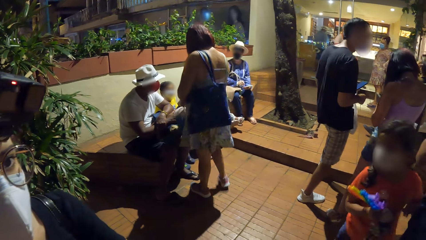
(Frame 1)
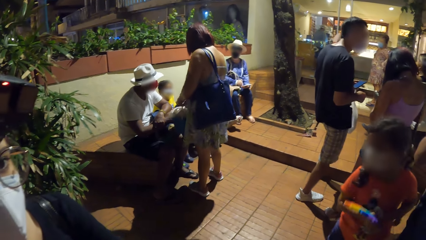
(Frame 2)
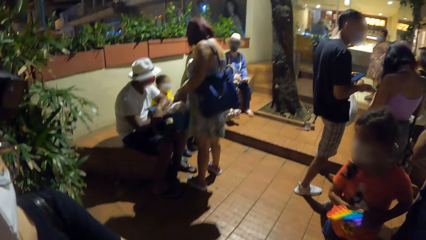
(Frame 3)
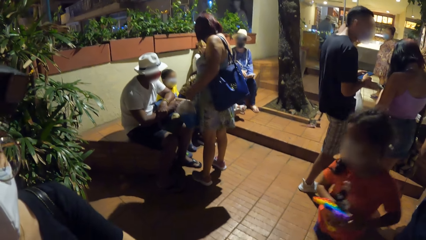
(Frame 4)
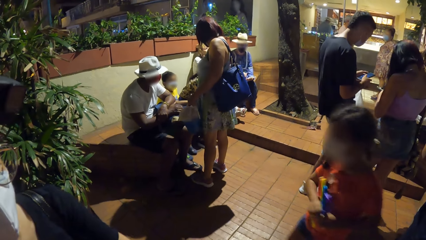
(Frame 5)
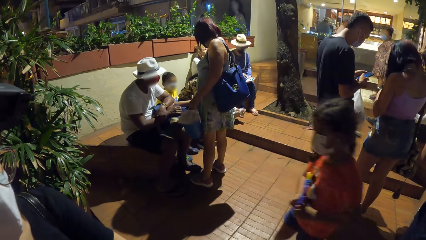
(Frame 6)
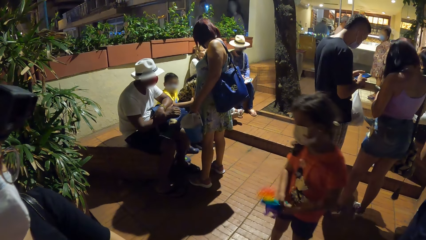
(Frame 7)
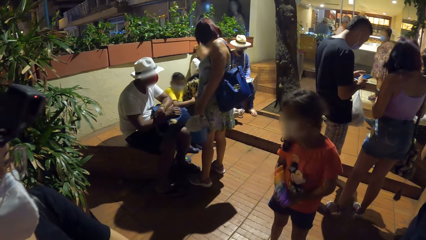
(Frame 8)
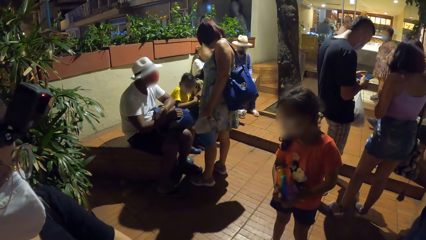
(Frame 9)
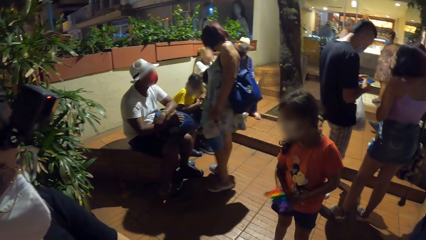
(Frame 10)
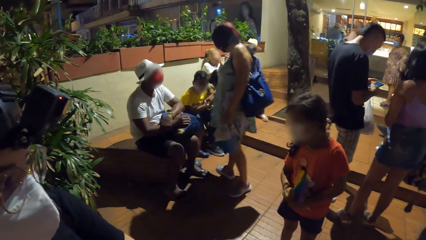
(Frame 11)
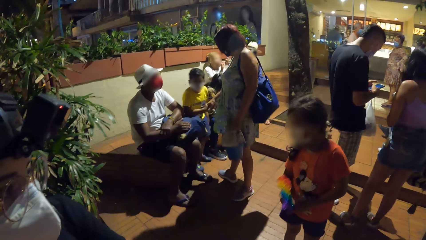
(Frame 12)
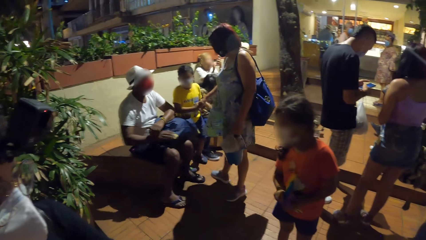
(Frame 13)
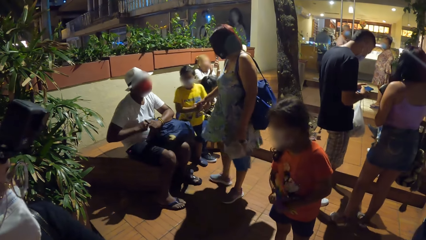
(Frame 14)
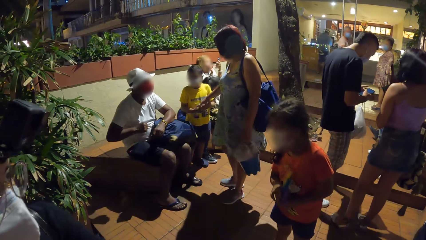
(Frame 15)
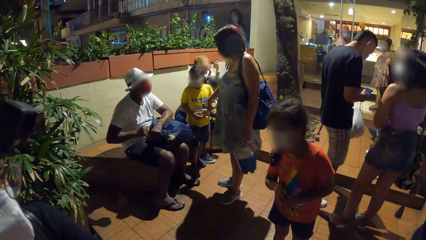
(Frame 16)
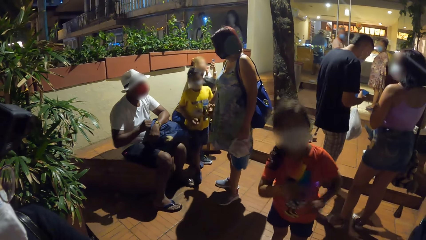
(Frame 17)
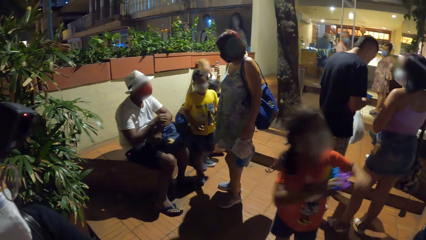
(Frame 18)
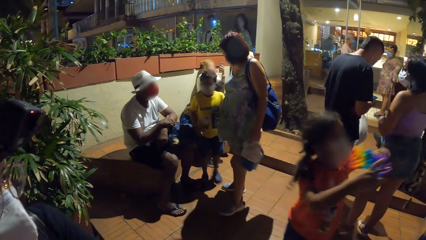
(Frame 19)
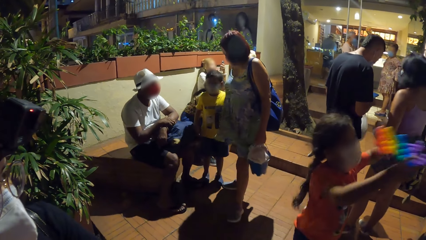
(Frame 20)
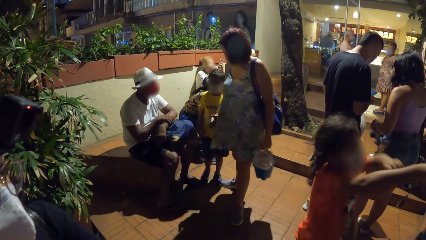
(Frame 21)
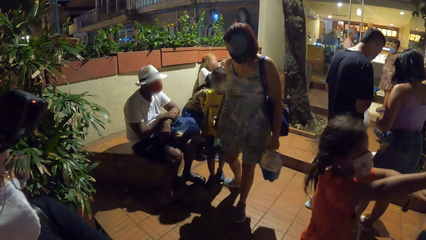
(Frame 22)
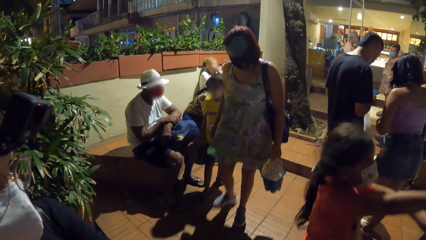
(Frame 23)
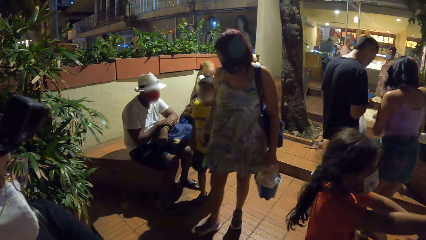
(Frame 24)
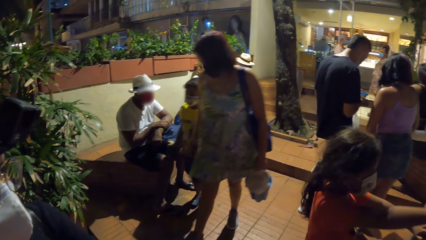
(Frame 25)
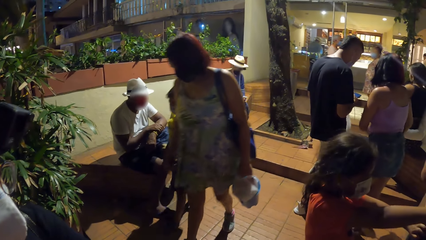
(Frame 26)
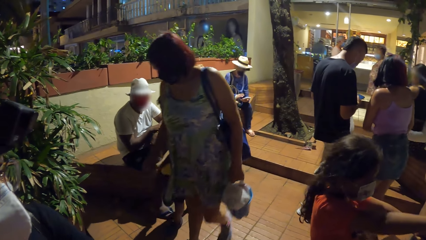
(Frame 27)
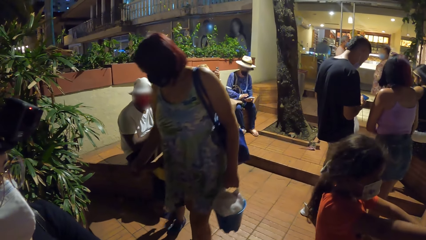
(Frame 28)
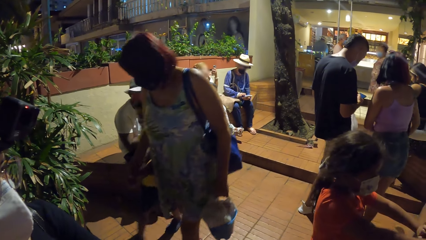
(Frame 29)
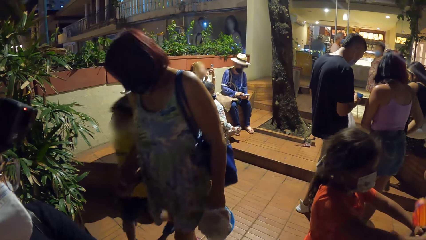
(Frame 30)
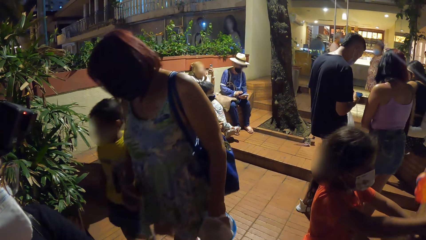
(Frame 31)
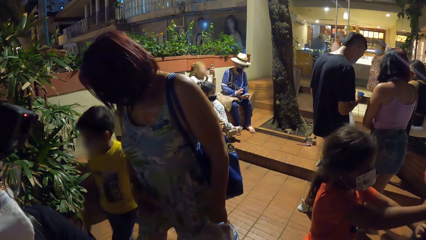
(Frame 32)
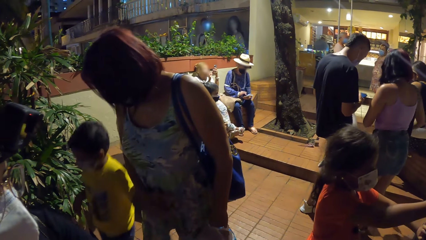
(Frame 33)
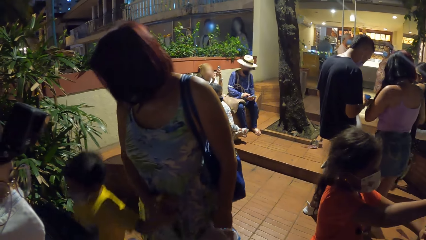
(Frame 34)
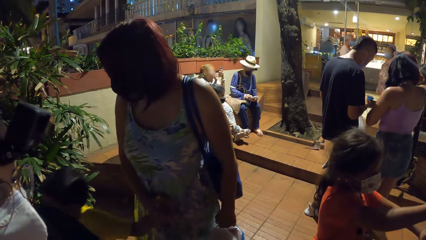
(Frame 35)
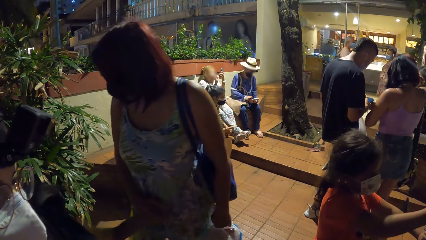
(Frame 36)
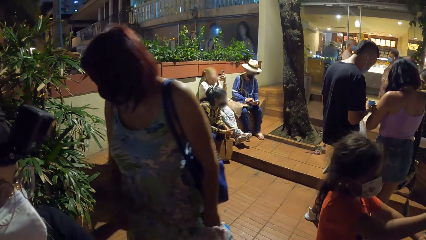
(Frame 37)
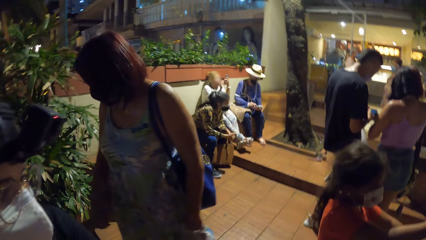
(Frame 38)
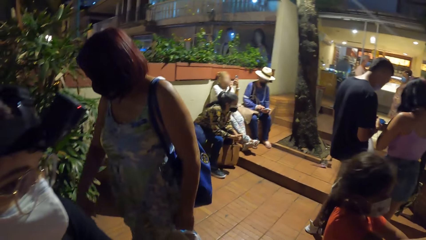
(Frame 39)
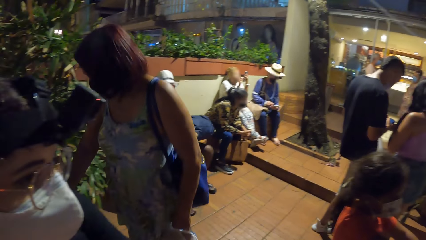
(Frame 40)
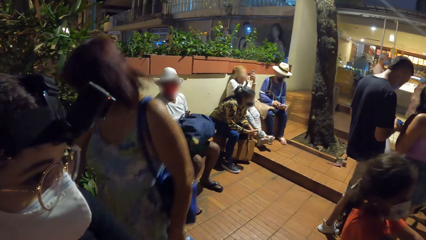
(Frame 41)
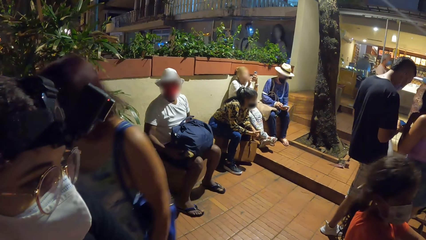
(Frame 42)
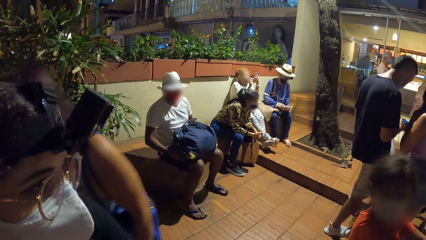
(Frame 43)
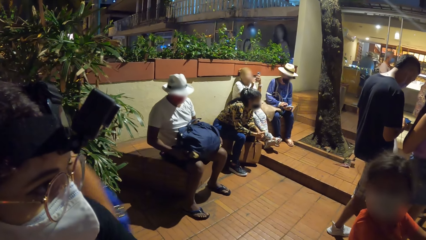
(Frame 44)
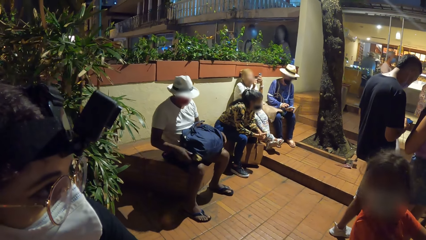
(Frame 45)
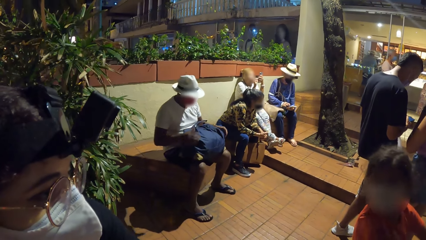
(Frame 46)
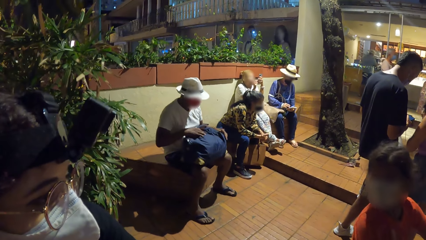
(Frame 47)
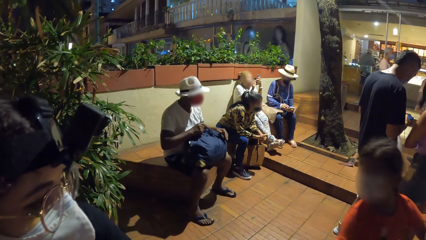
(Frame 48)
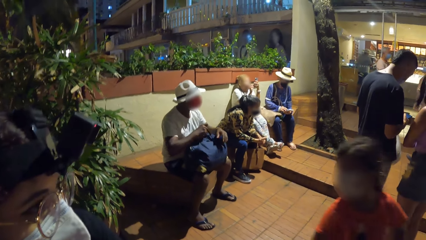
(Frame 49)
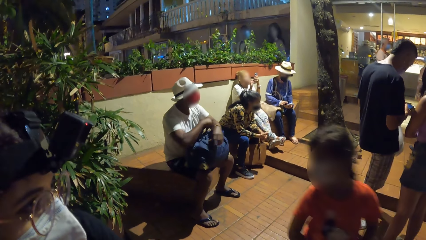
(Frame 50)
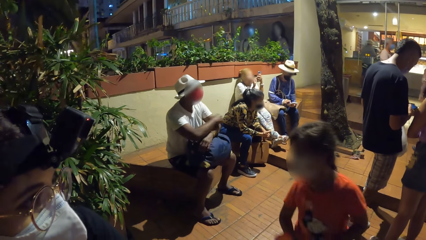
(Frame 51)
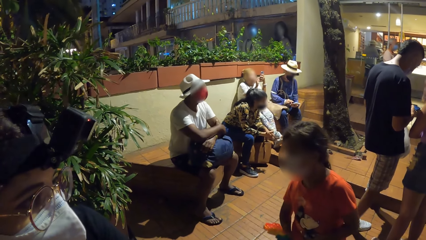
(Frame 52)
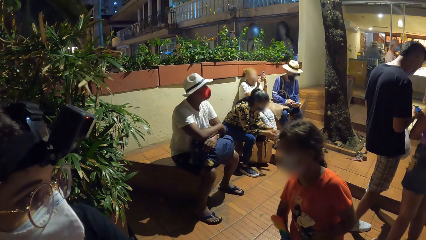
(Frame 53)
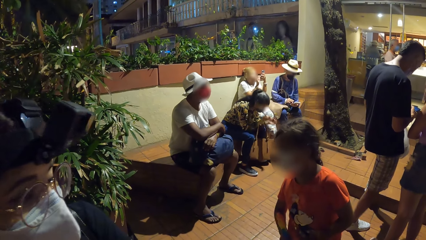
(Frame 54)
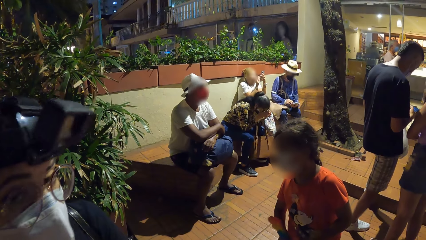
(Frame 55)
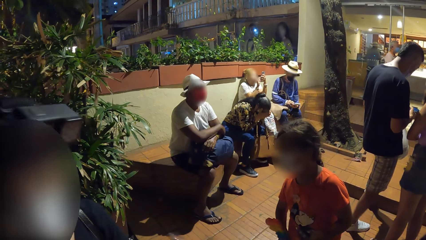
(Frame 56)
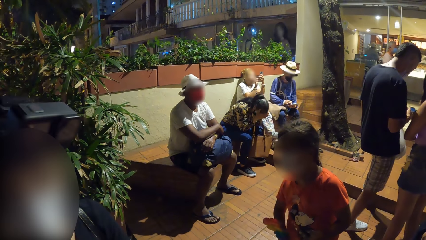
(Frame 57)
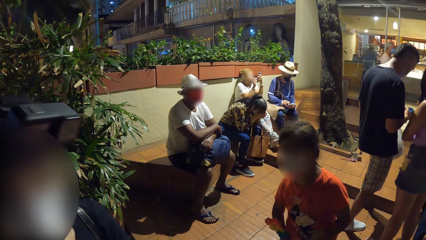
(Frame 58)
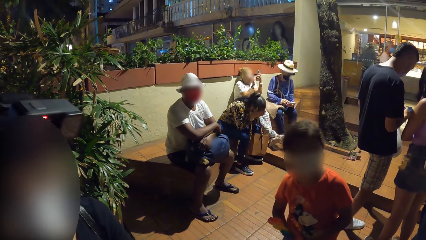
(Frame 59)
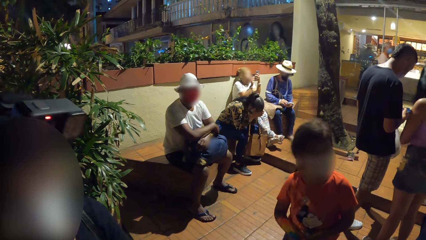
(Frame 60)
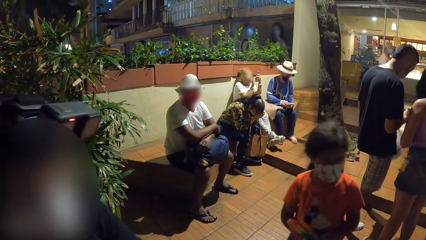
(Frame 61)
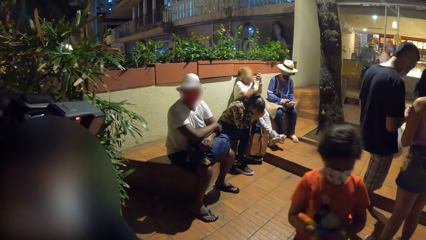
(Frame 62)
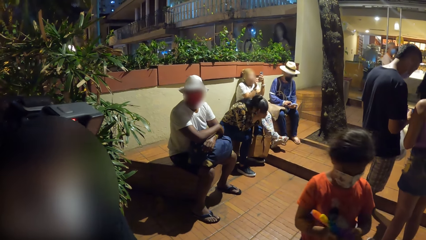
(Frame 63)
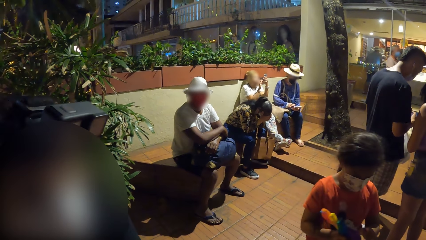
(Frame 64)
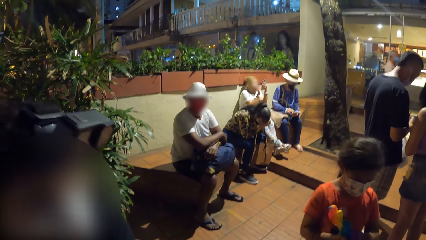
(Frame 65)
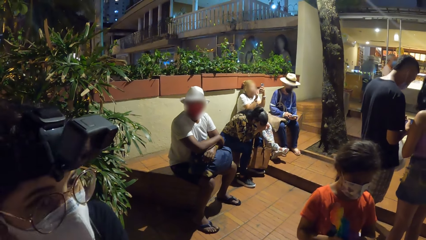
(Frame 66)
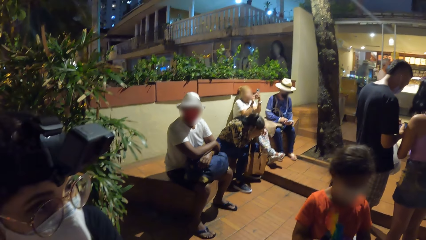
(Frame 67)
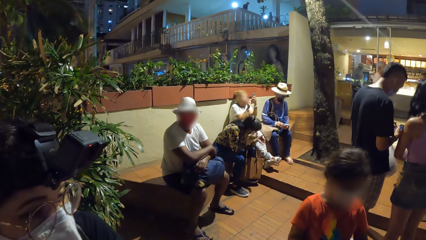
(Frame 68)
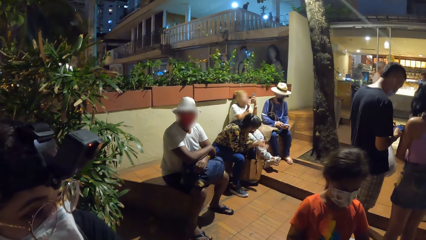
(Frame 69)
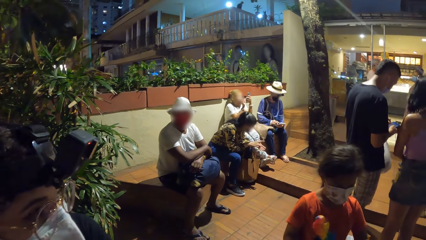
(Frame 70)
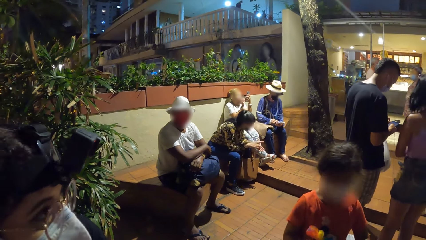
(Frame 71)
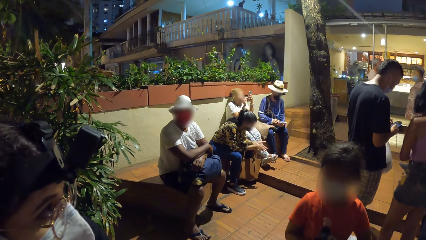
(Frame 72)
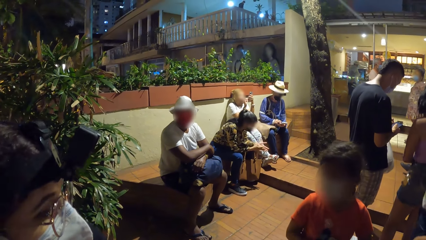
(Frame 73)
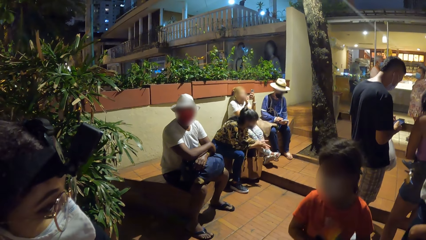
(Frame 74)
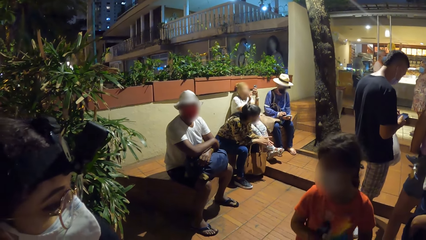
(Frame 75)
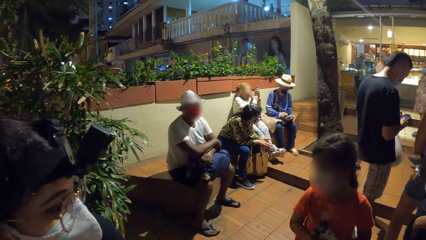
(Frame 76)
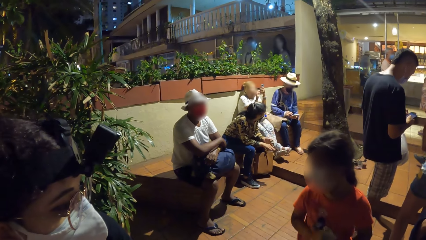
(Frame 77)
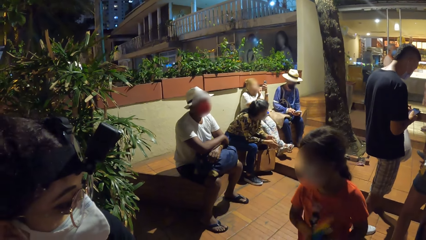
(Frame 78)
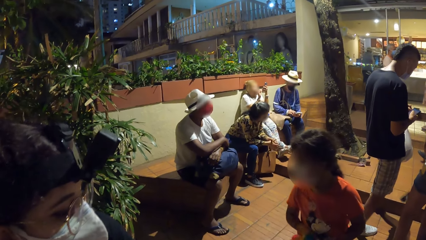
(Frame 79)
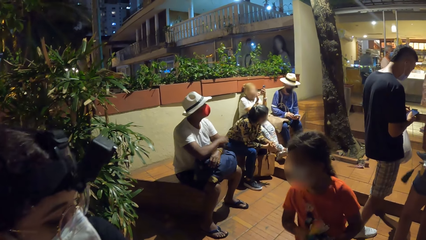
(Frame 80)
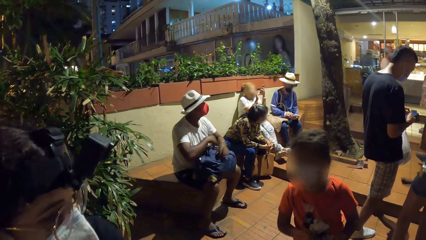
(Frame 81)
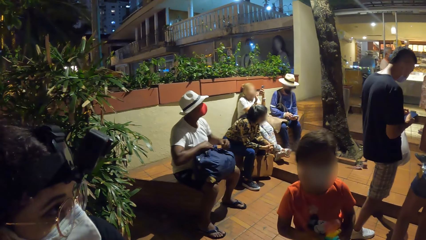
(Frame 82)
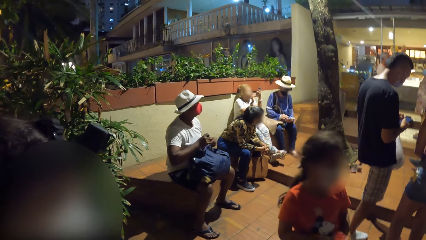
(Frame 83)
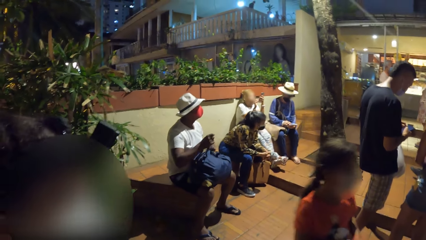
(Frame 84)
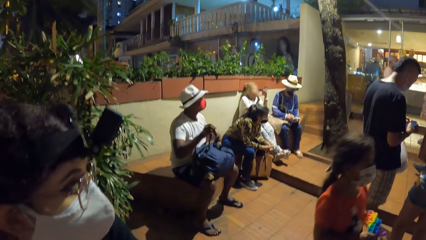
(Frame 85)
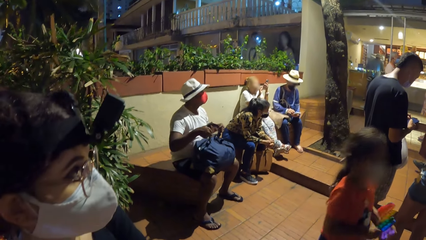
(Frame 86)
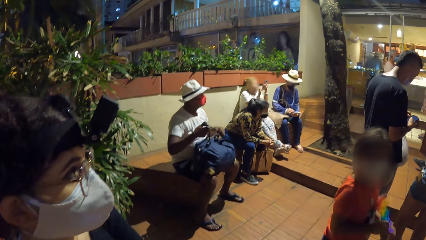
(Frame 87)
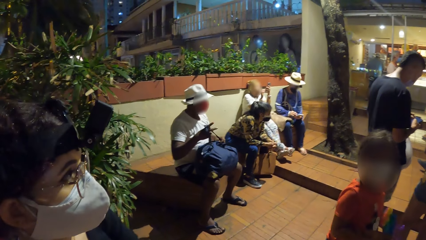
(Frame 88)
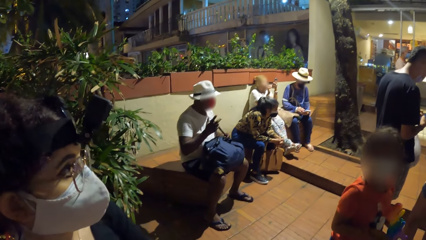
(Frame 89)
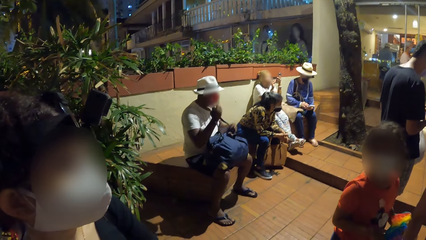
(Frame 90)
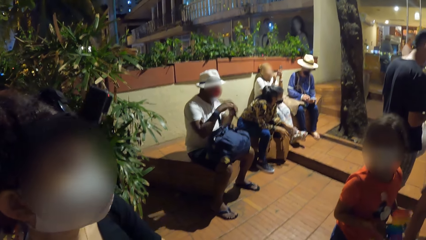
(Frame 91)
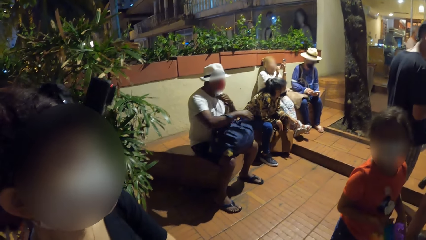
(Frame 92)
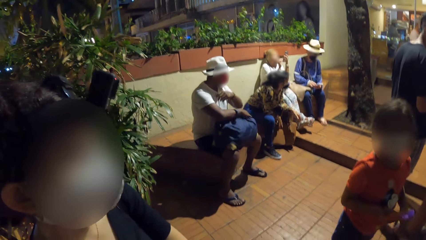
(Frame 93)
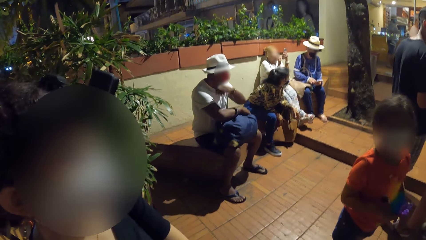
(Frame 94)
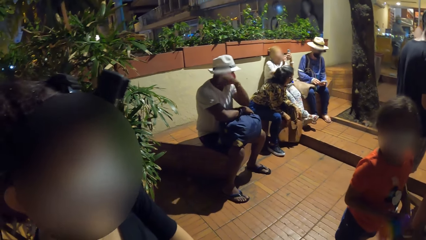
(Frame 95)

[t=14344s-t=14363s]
The woman holds a boy's right hand with her right hand. The woman walks away from a group of people with the boy. A lady interacts with the camera wearer. Another woman holds her hands together. A man holds the handle of a bag on his lap with both hands.
